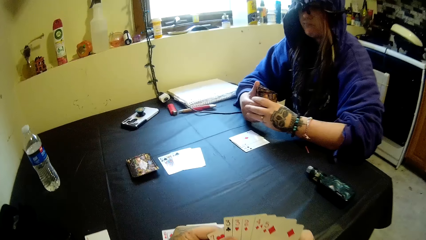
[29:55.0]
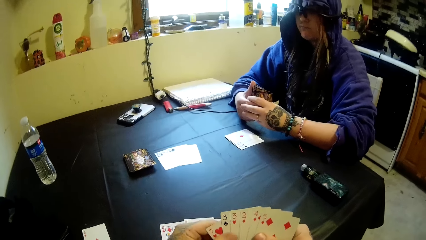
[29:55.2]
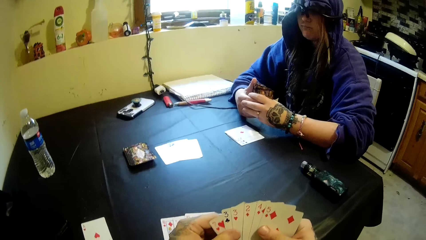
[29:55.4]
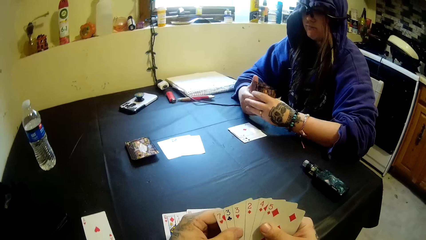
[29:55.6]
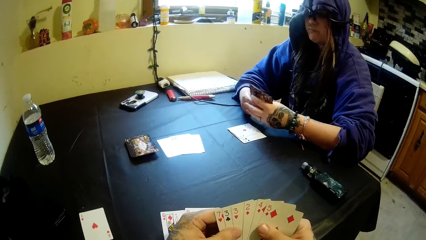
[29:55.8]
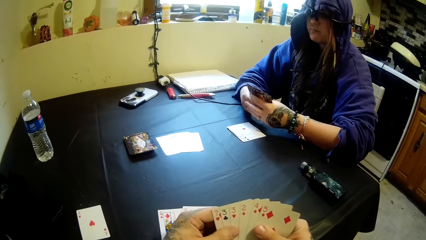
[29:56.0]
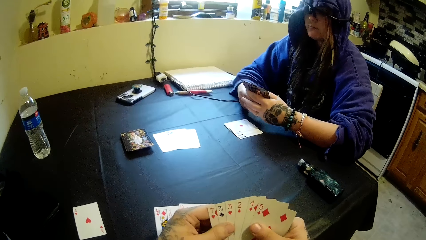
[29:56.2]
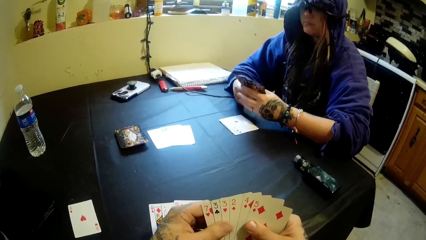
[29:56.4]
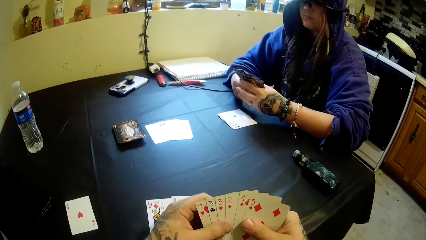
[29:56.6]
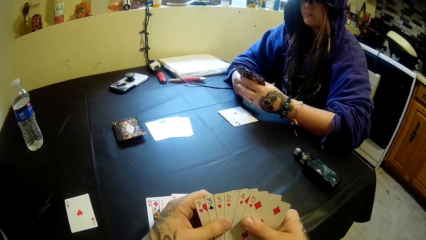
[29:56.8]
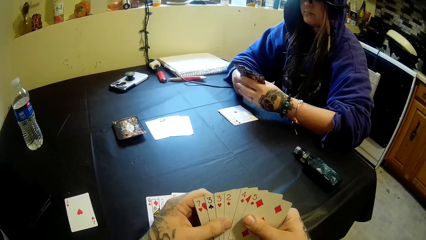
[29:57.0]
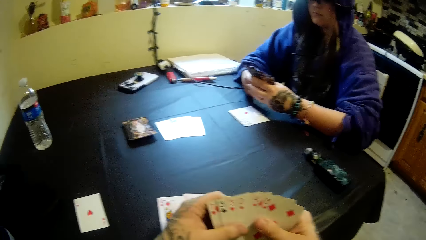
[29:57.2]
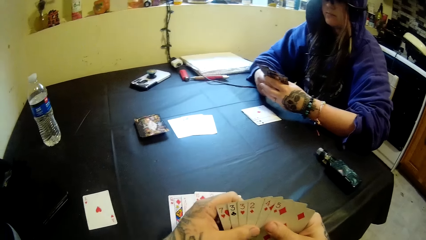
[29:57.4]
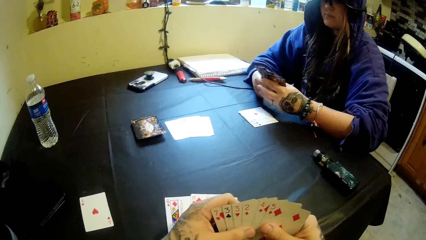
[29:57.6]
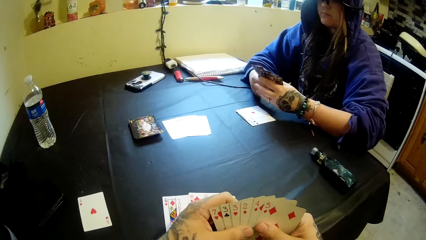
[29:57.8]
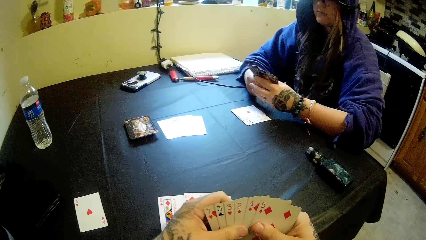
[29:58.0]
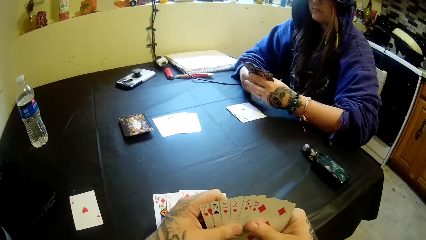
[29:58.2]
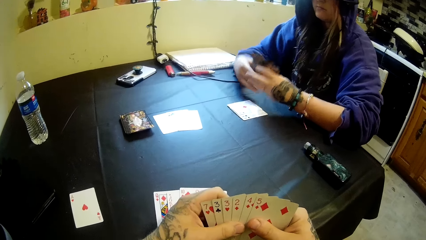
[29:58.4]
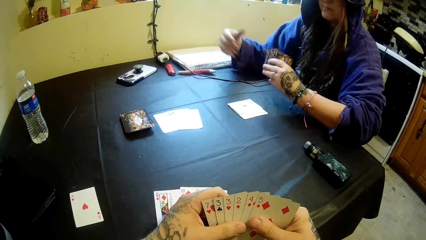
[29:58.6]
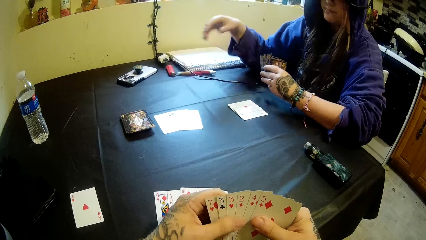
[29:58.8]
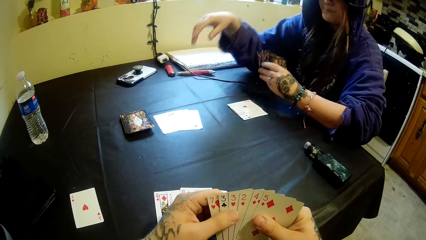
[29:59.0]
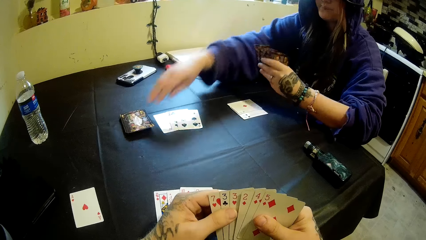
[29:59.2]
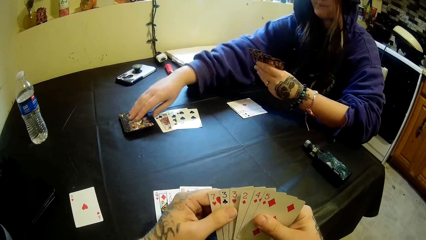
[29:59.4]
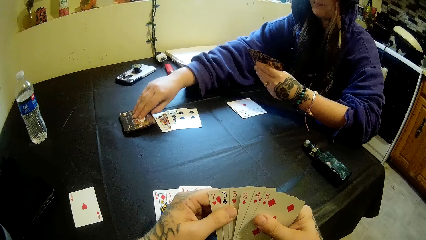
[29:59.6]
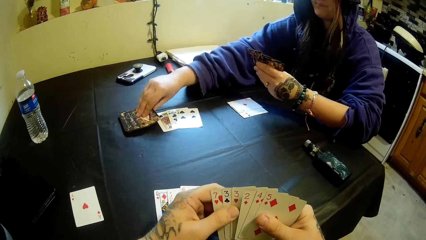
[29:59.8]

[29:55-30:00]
The camera wearer arranges the cards. A woman picks up a card from the table with her left hand.
